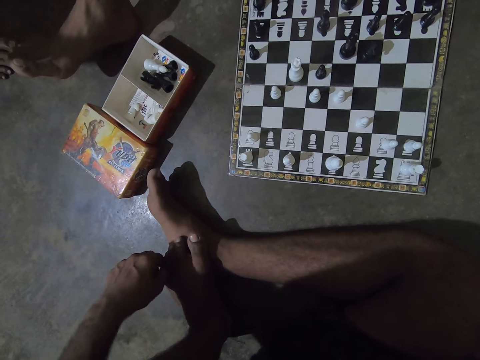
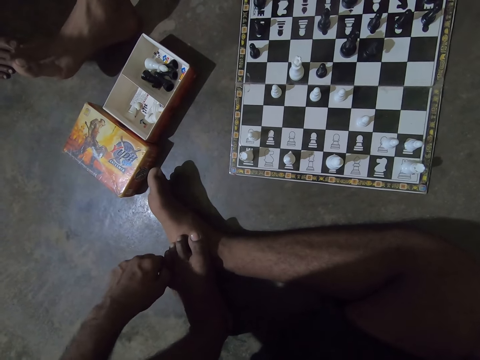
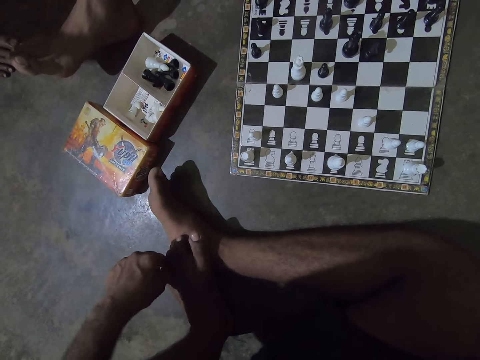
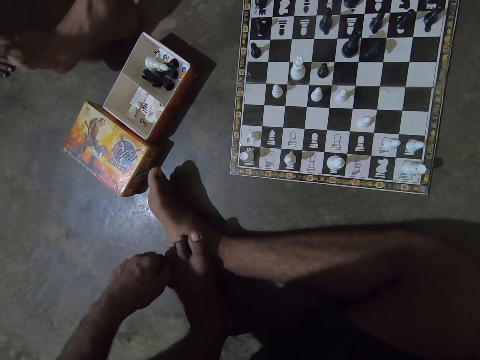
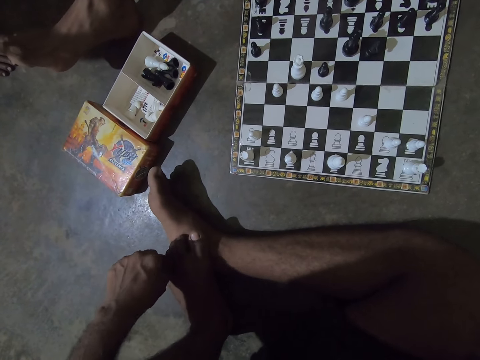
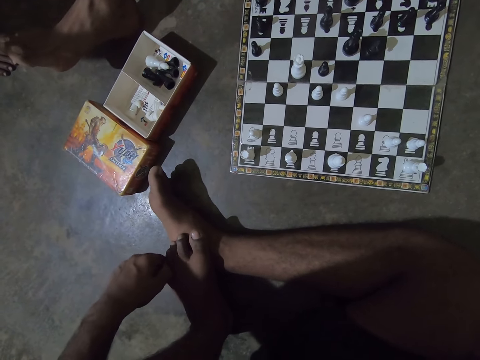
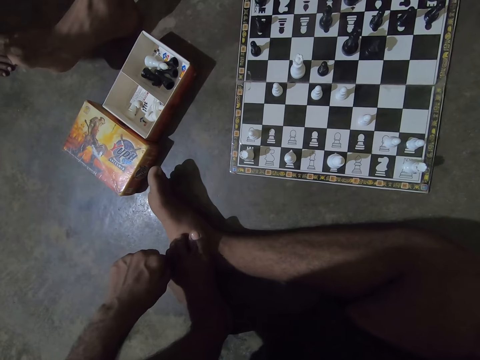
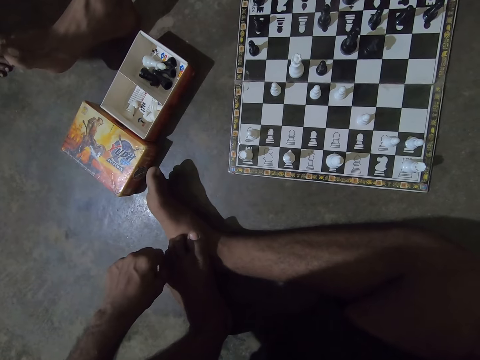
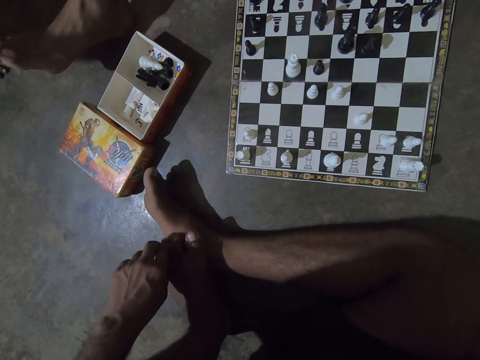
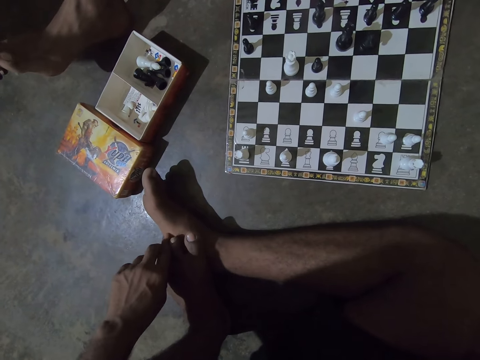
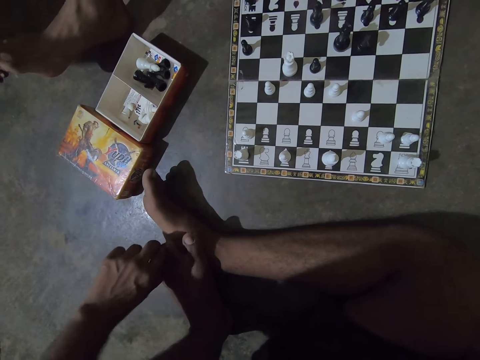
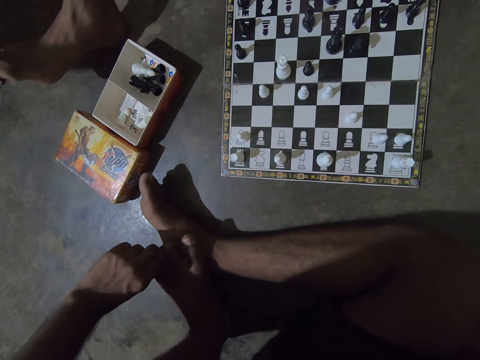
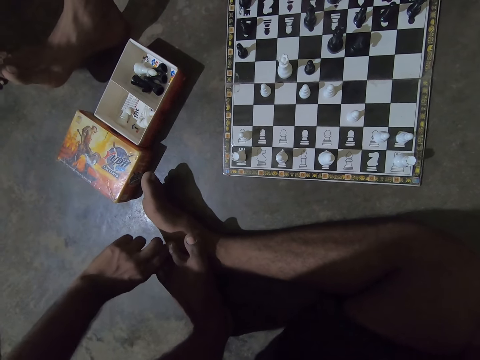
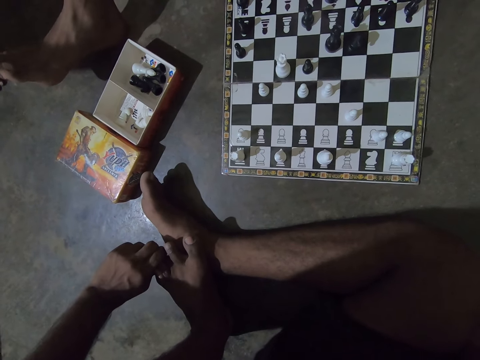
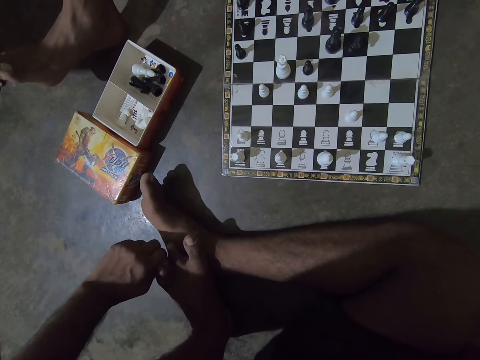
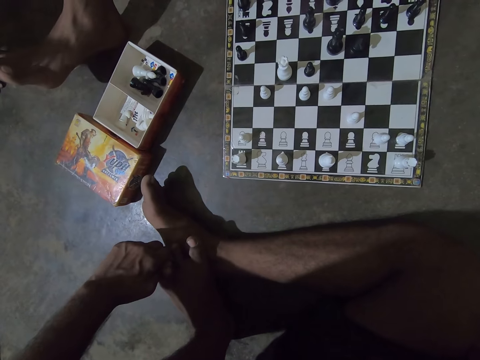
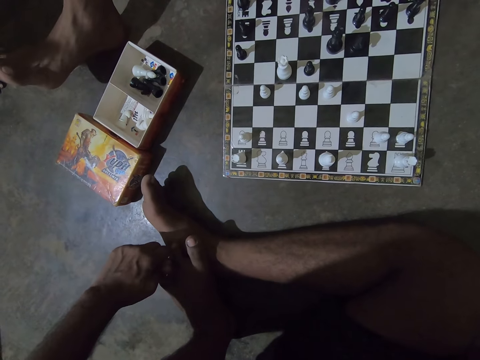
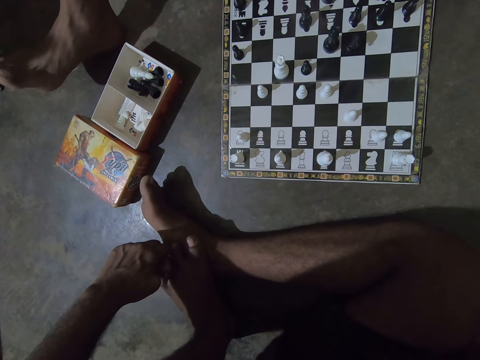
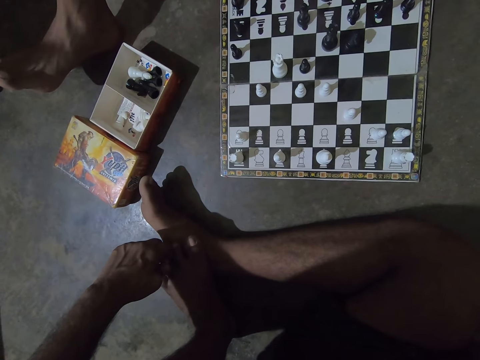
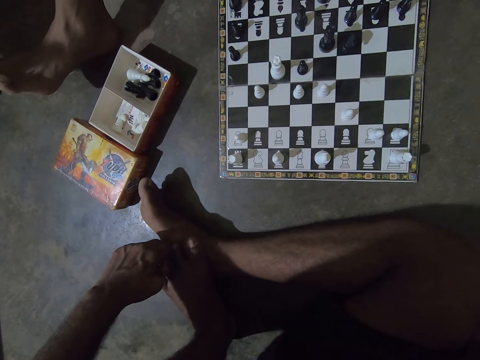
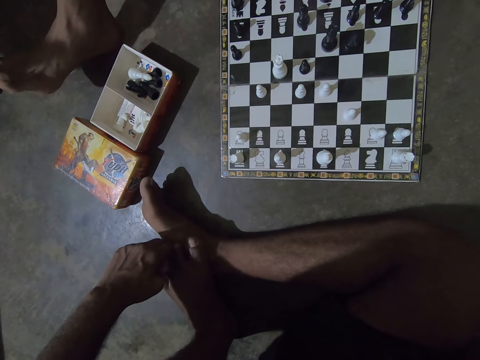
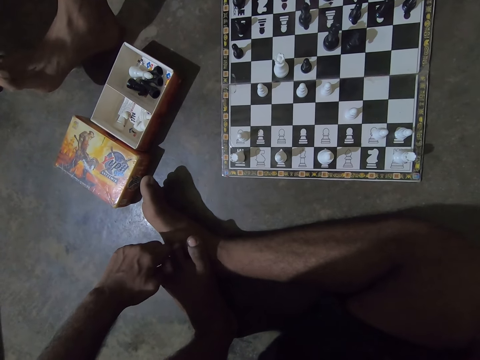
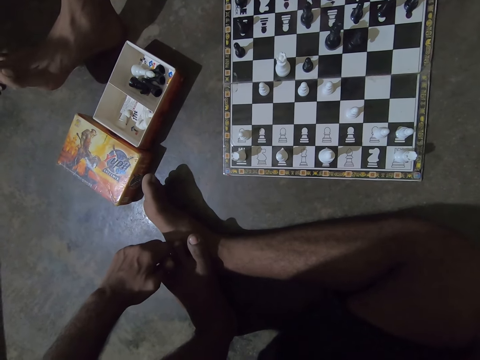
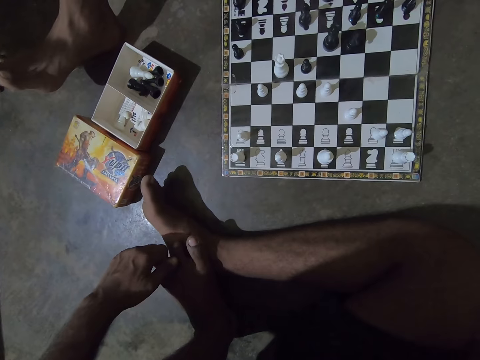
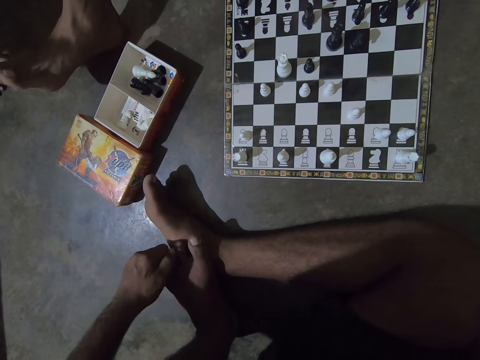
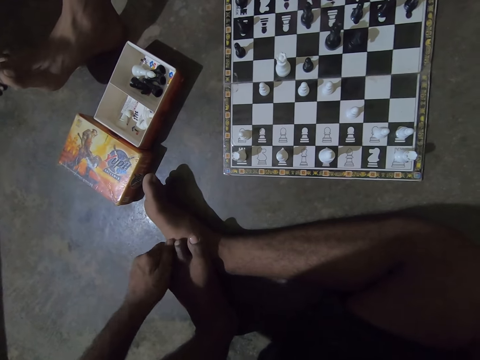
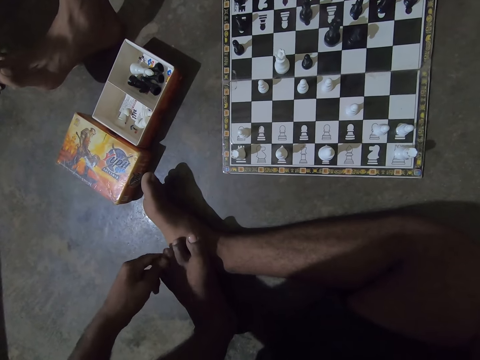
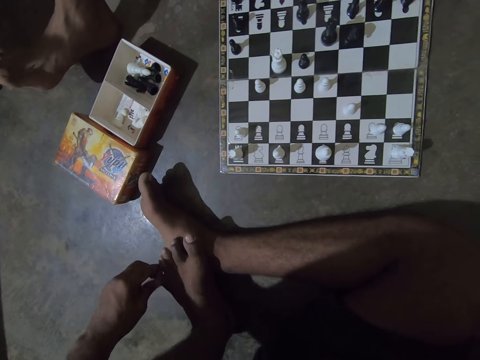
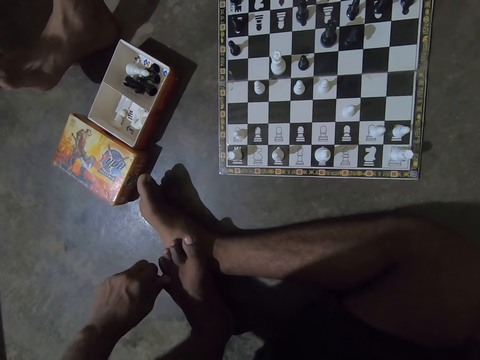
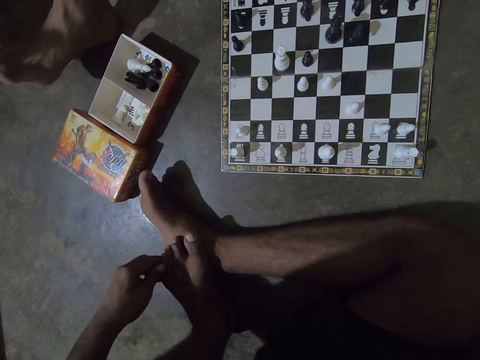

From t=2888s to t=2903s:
The camera wearer massages his toes. He looks at the chessboard.

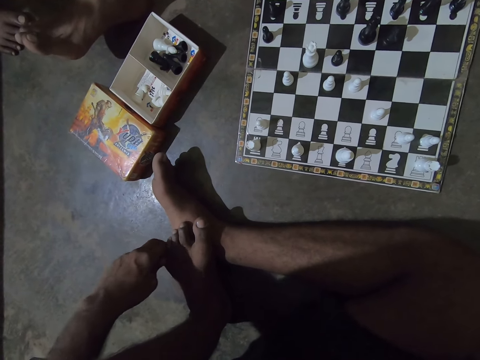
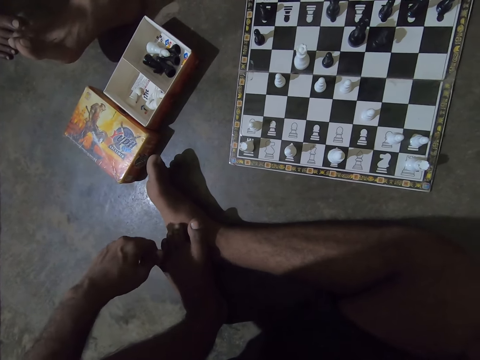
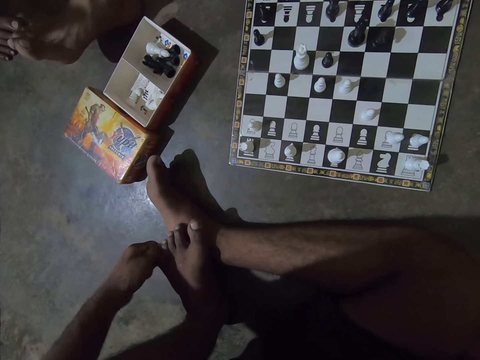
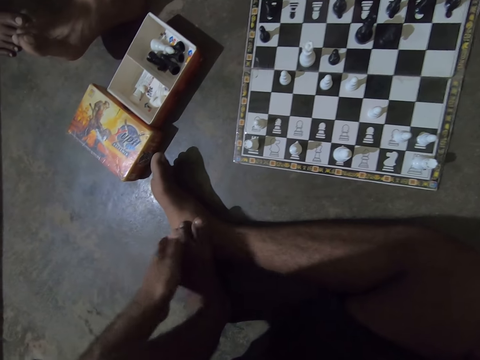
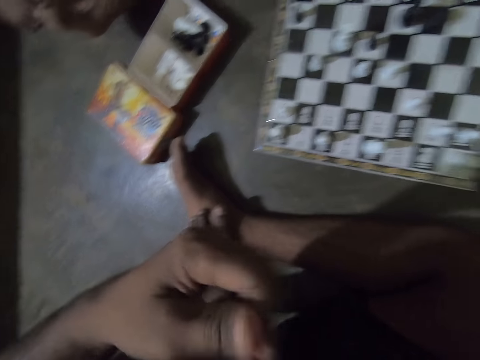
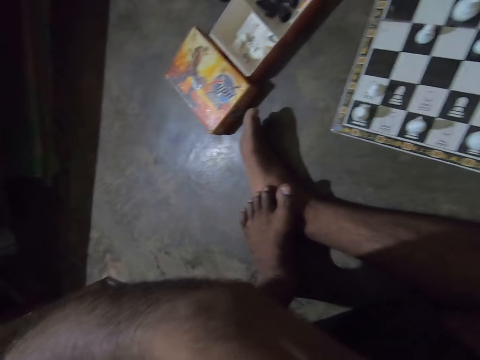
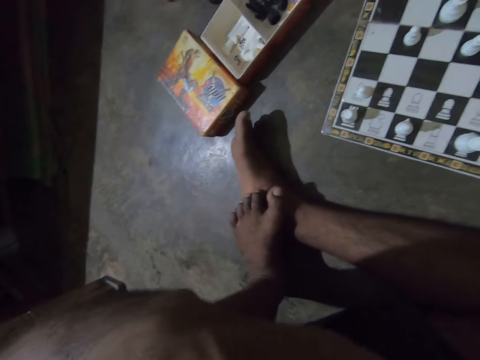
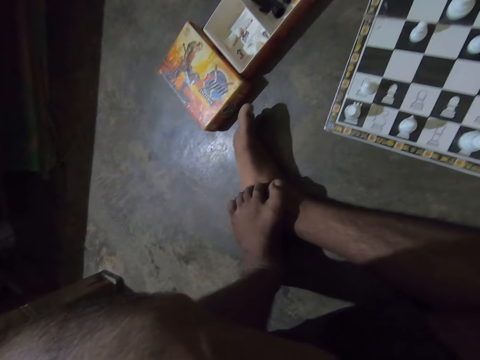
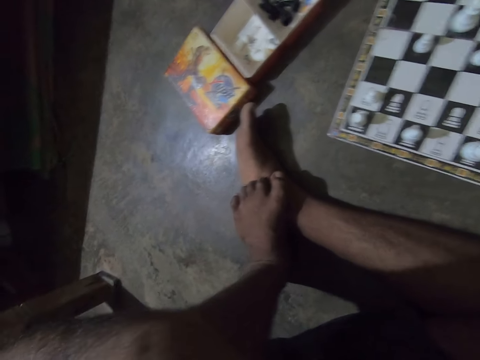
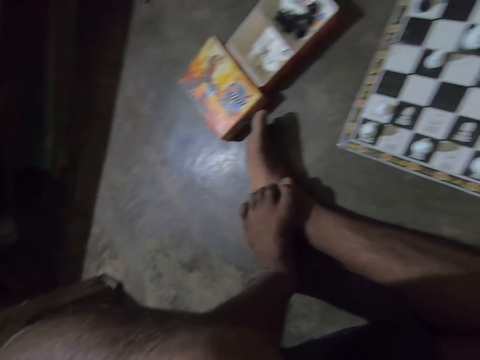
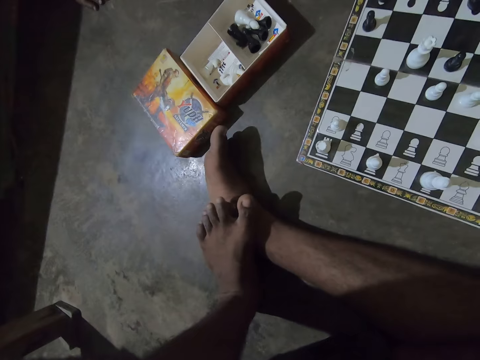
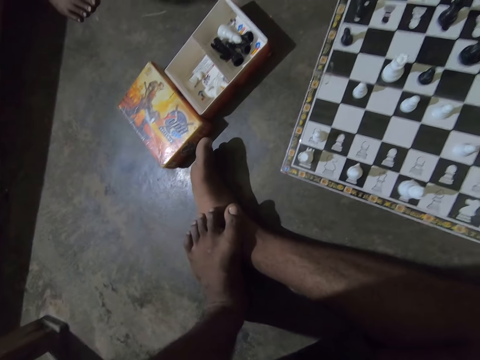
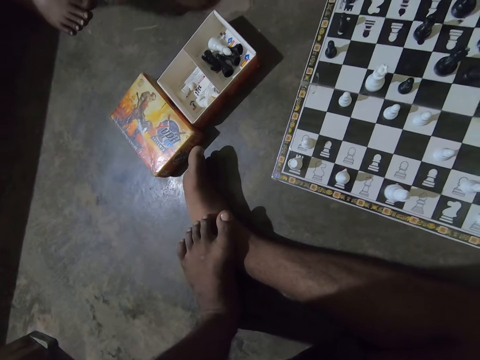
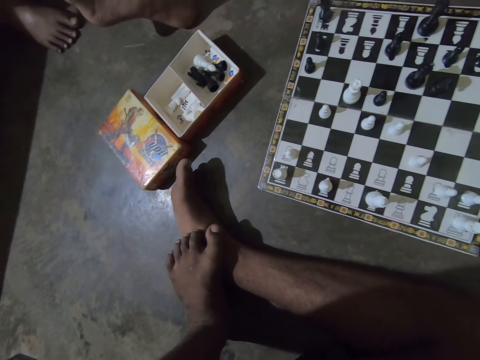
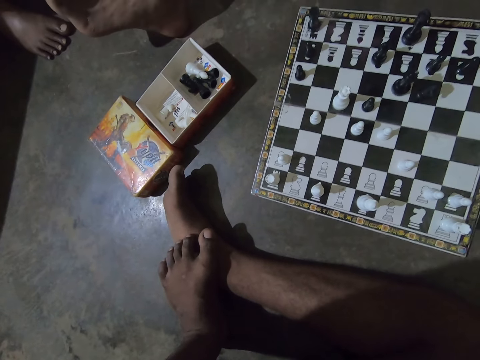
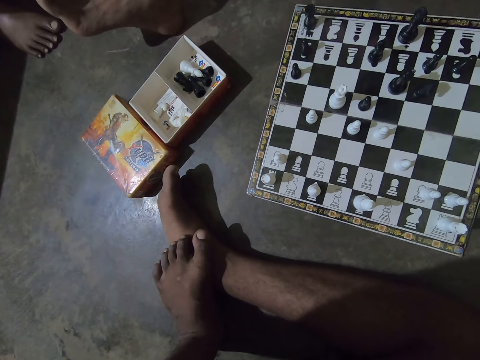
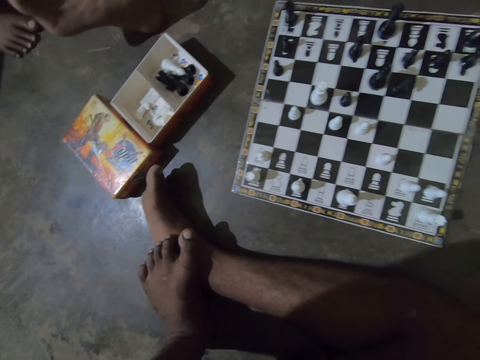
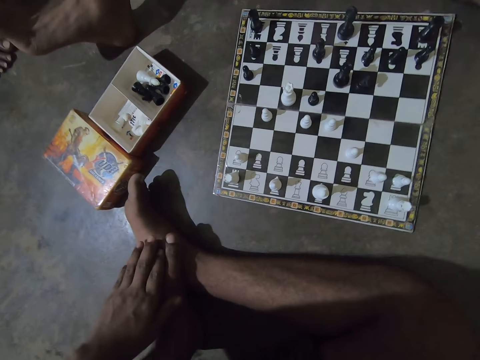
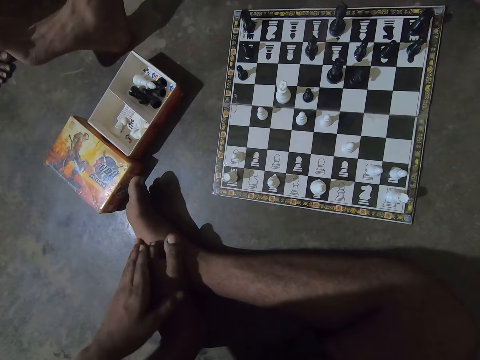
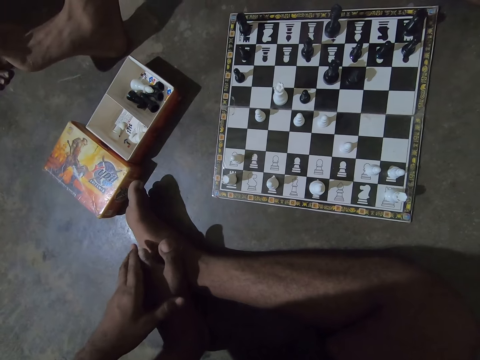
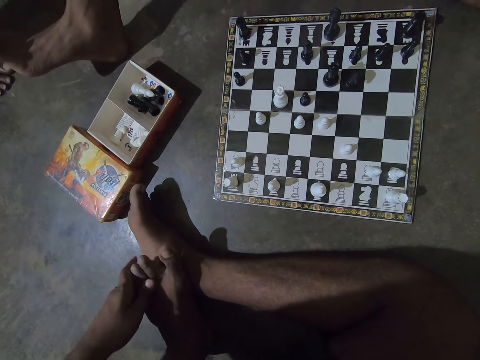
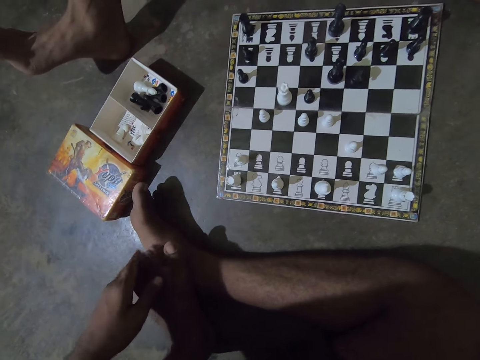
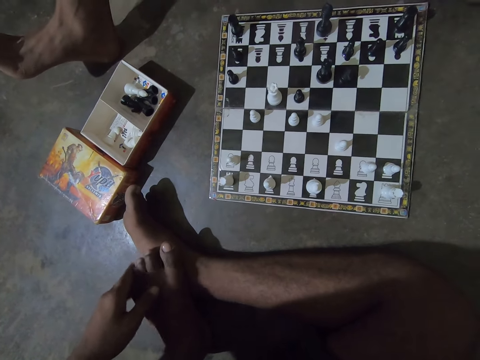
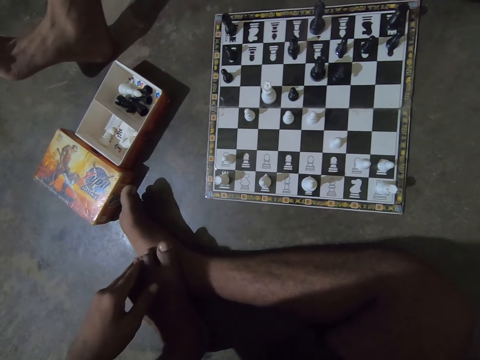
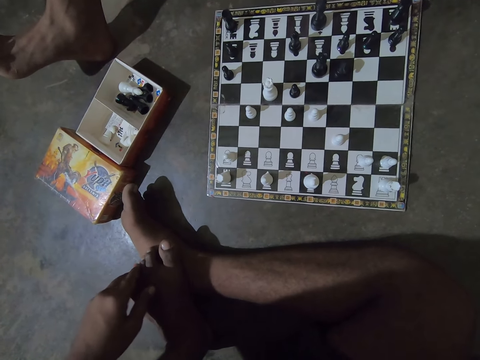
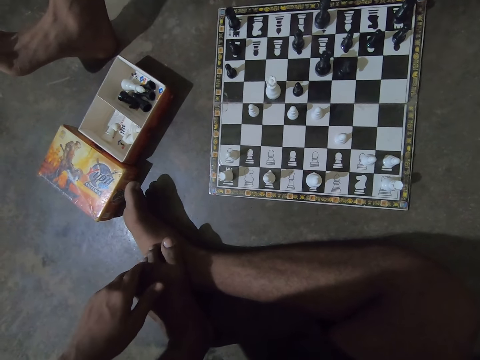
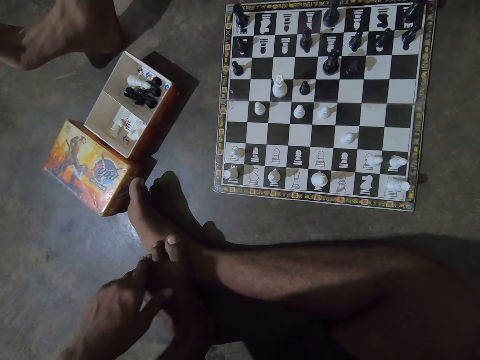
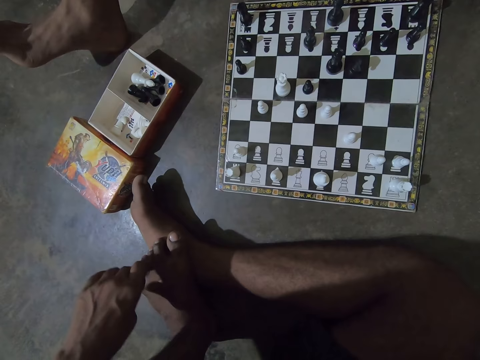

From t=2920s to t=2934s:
The camera wearer raises his left hand to his face. He places his left hand on his left foot. He rubs his left hand on his left foot. A man leaves the sitting room.
